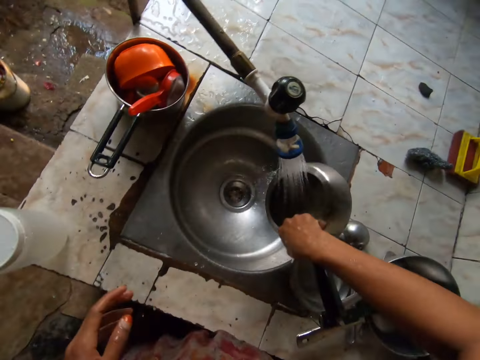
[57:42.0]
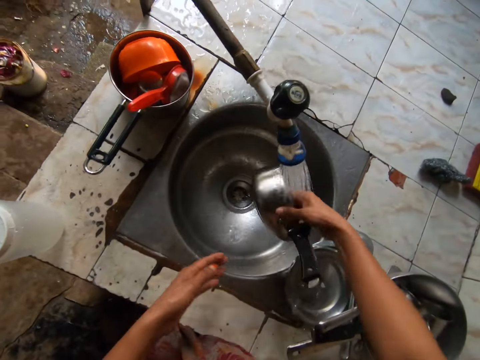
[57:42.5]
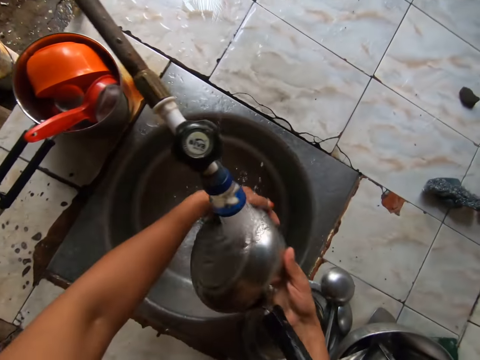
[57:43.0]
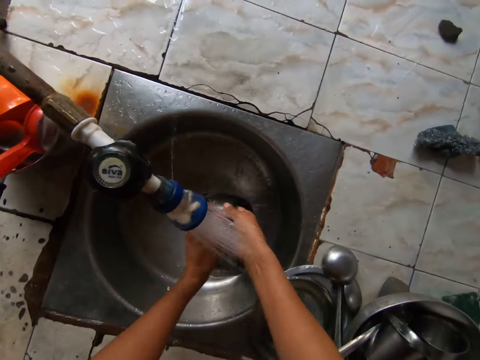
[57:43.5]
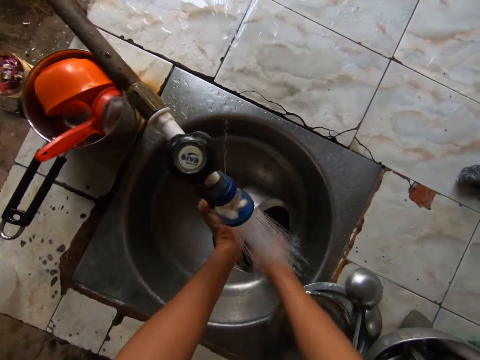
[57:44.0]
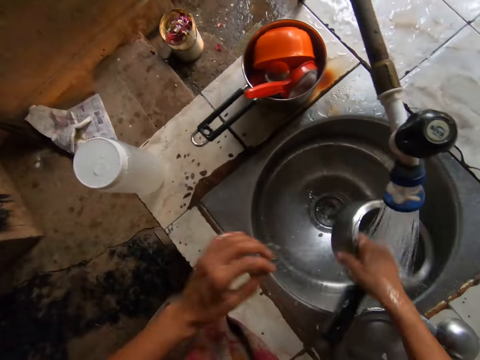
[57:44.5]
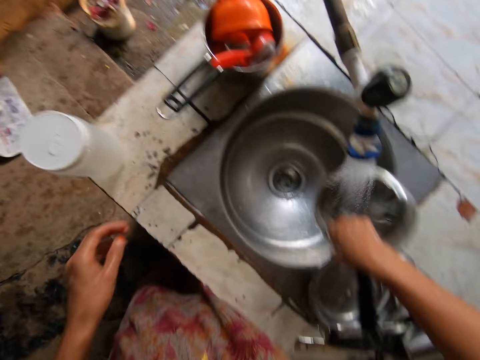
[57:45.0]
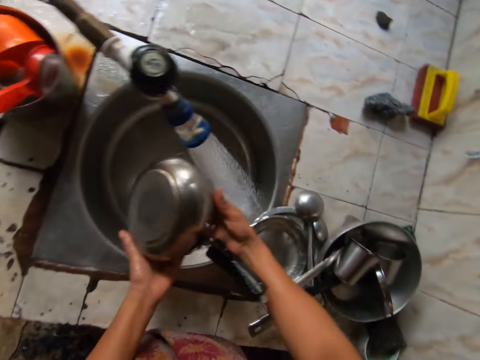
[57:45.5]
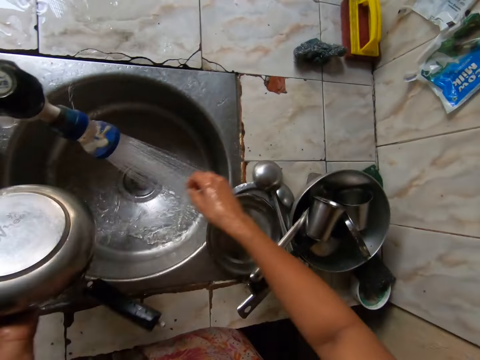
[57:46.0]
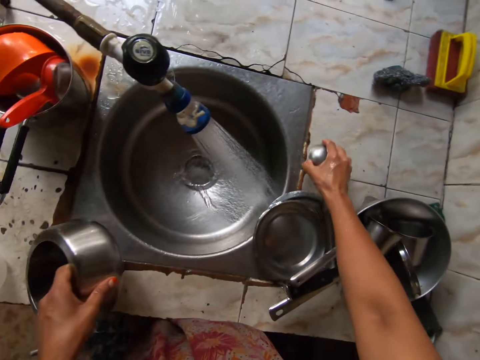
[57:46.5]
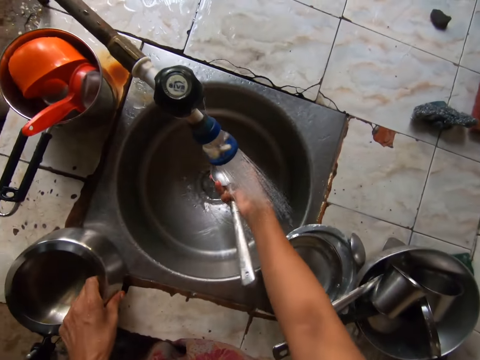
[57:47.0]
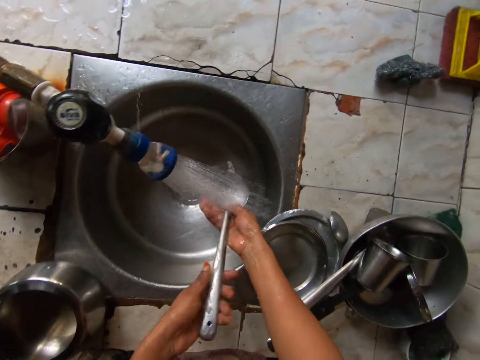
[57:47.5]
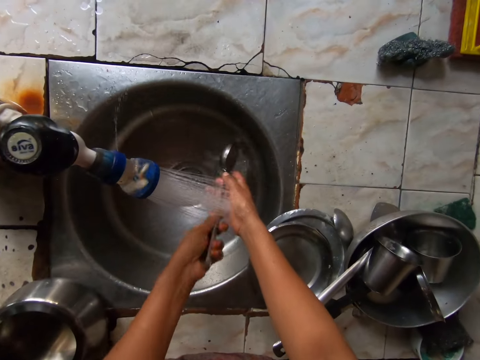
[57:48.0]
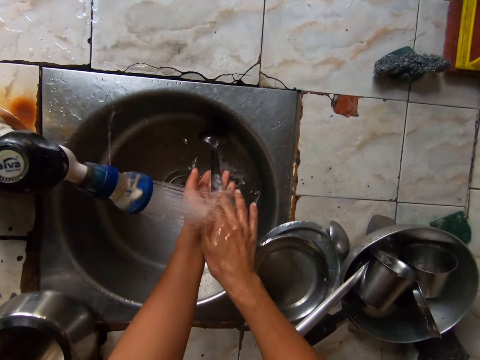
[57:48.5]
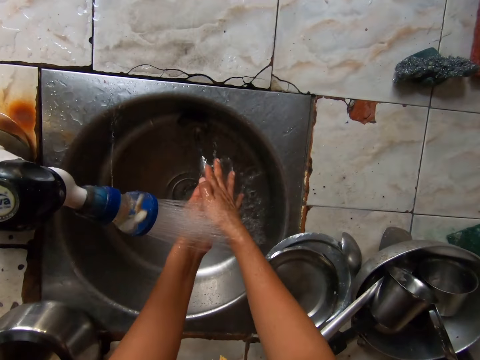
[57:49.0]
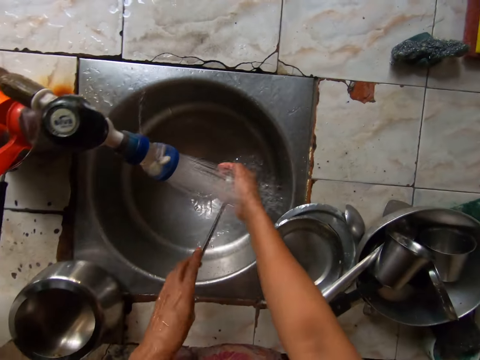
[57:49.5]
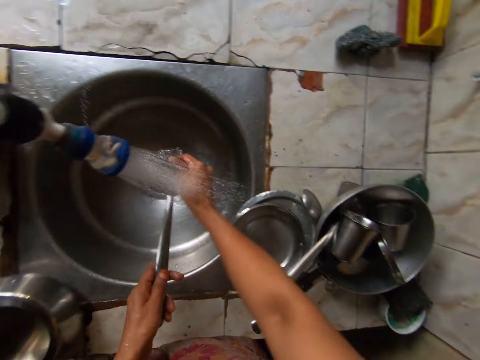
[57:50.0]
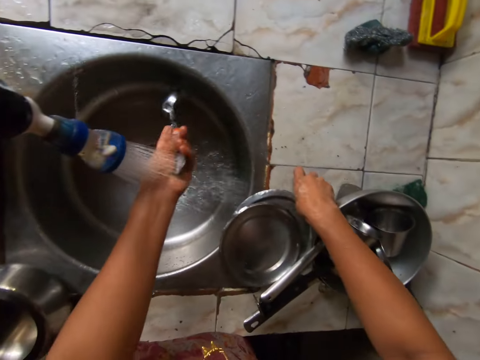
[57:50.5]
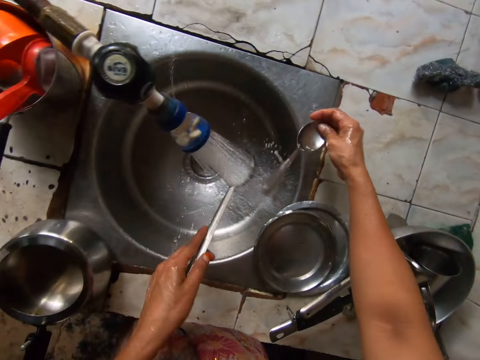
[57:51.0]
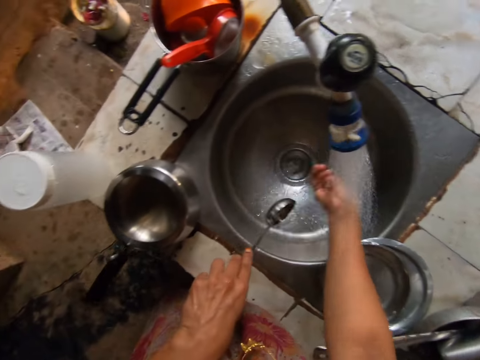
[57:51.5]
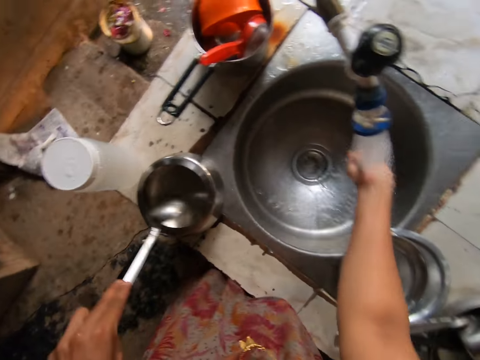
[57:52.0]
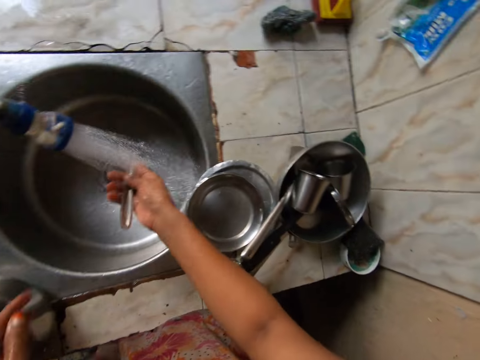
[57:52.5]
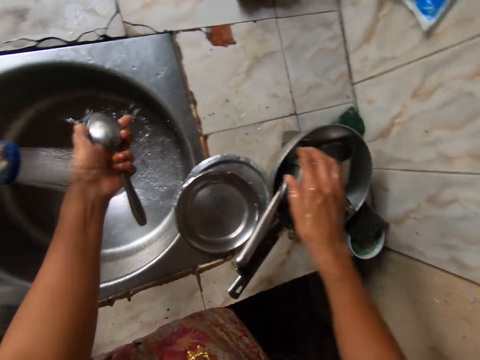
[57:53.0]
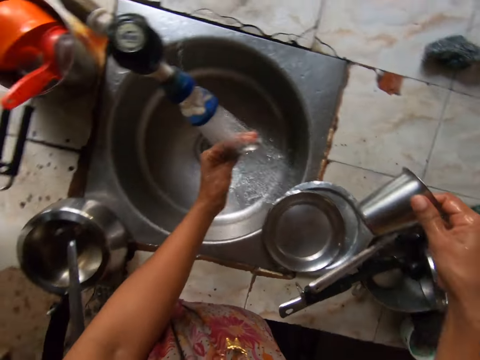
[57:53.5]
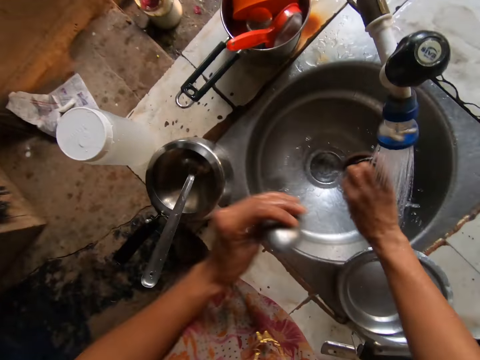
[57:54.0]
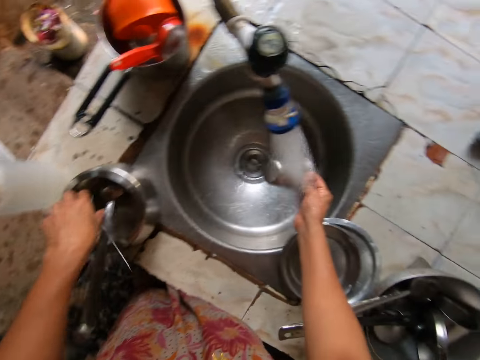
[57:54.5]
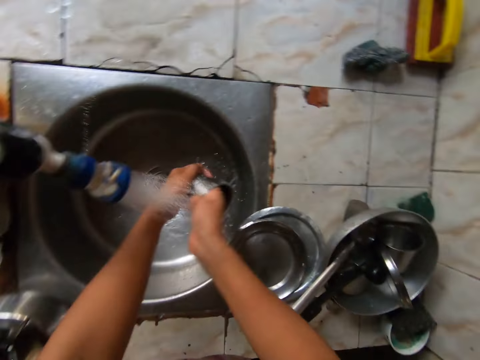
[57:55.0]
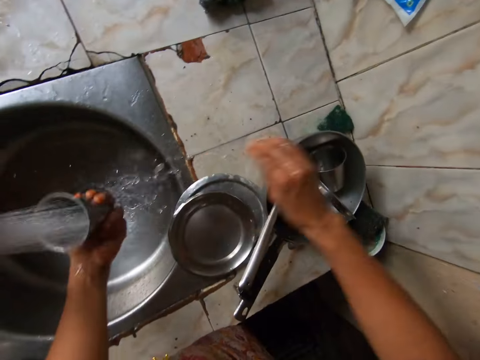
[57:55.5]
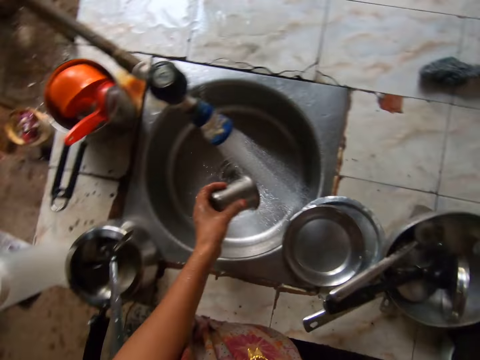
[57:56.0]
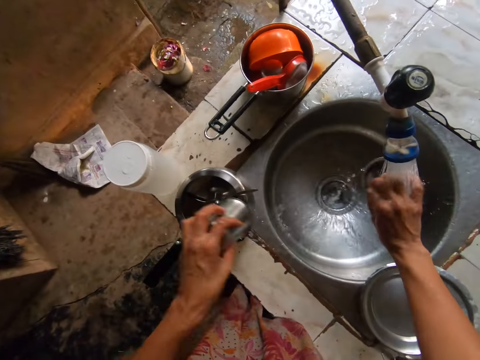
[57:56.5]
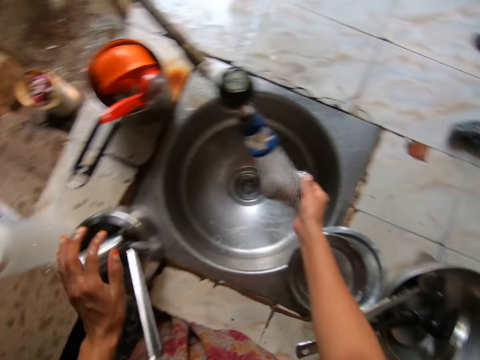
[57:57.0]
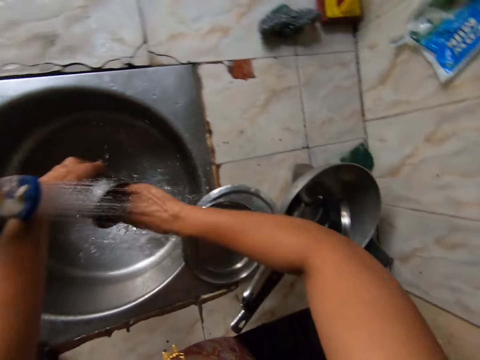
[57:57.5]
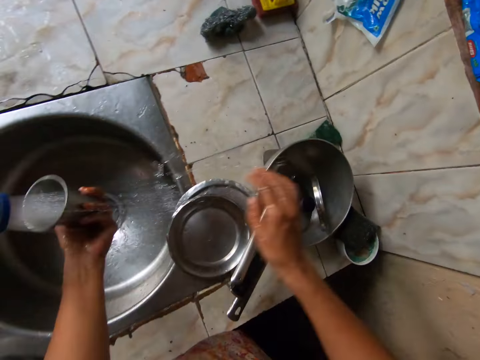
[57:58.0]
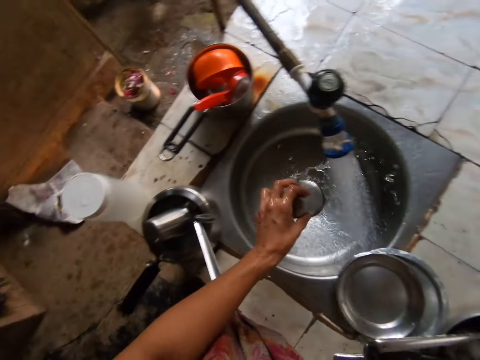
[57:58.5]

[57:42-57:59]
The camera wearer drops the pot in her left hand on the tiled table. She picks up the spoon from the tiled table with her right hand. She rinses the spoon in her hand under the sink tap with both hands. She picks up the spoon from the tiled table with her right hand. She rinses the spoon in her hand under the sink tap with both hands. She drops the spoon in her left hand in the pot on the tiled table. She picks up the cup from the pot on the tiled table. She drops the spoon in her left hand in the pot on the tiled table. She rinses the cup in her hand under the sink tap with both hands. She drops the spoon in her left hand in the pot on the tiled table. She rinses the cup in her hand under the sink tap with both hands.

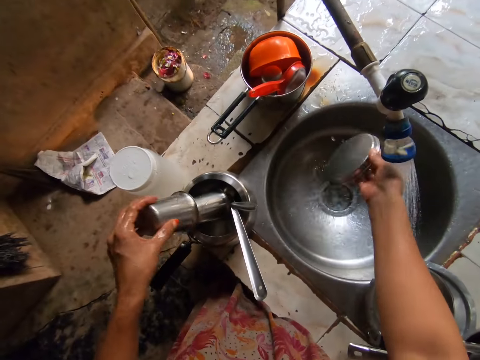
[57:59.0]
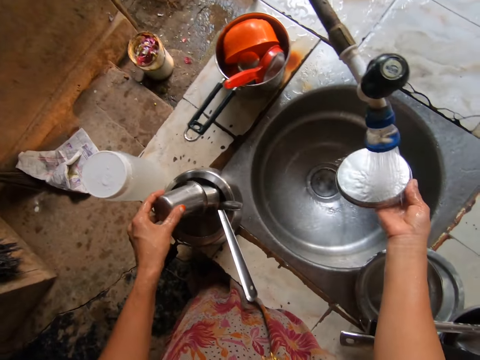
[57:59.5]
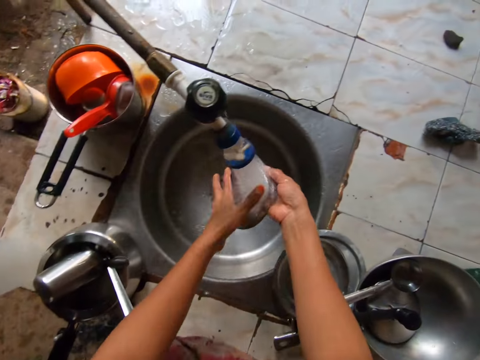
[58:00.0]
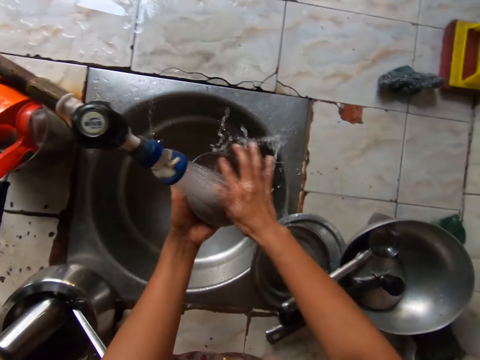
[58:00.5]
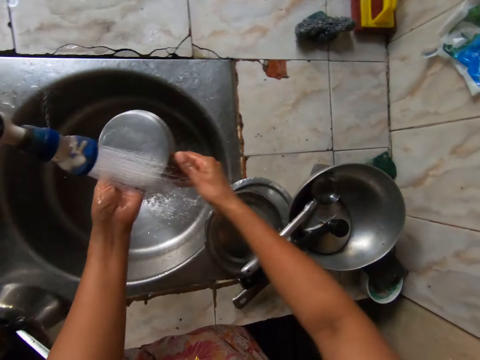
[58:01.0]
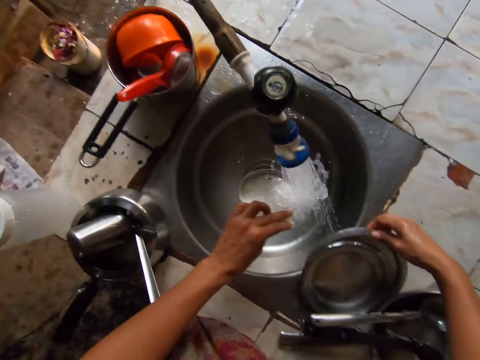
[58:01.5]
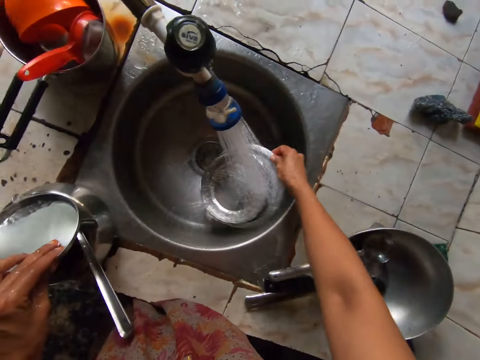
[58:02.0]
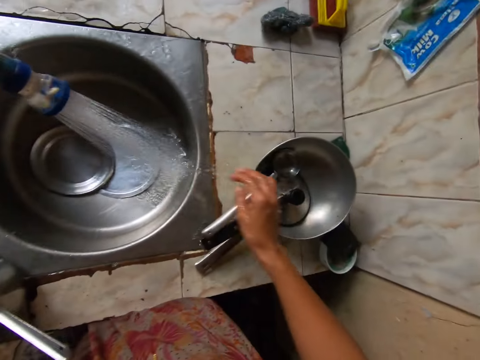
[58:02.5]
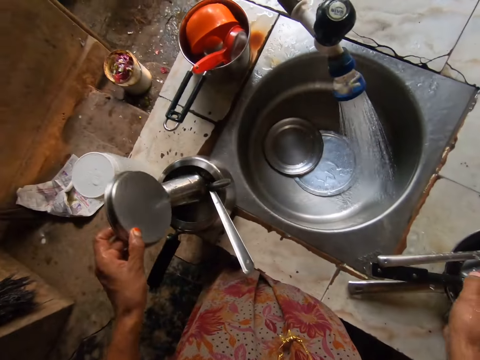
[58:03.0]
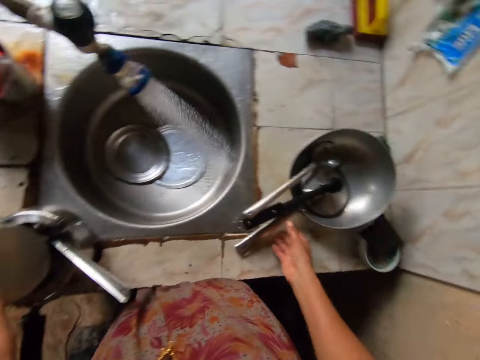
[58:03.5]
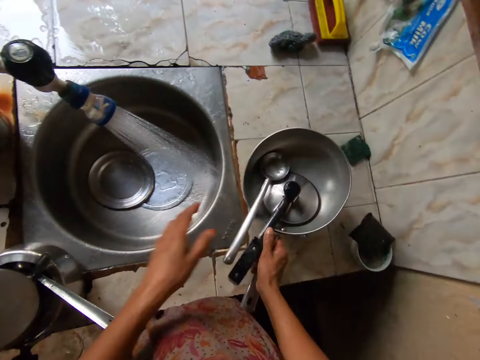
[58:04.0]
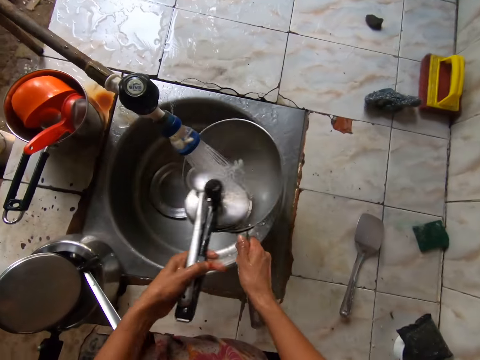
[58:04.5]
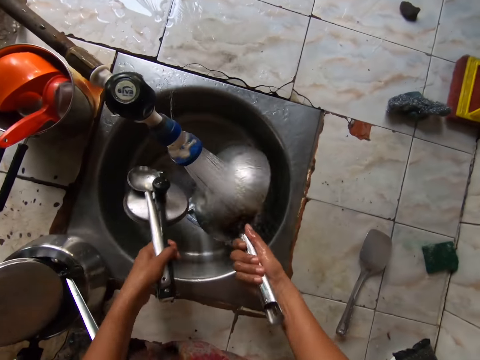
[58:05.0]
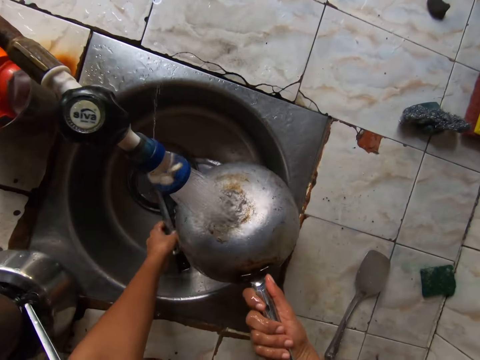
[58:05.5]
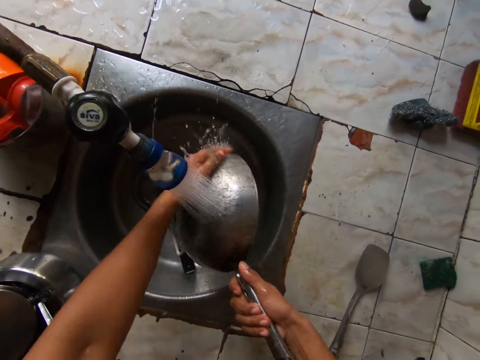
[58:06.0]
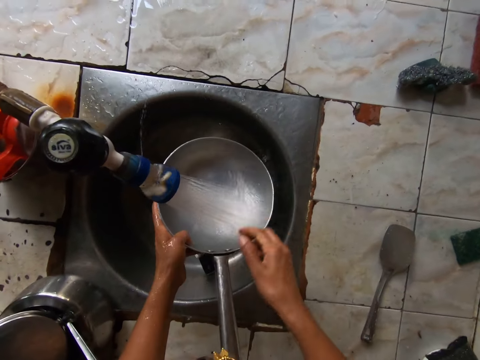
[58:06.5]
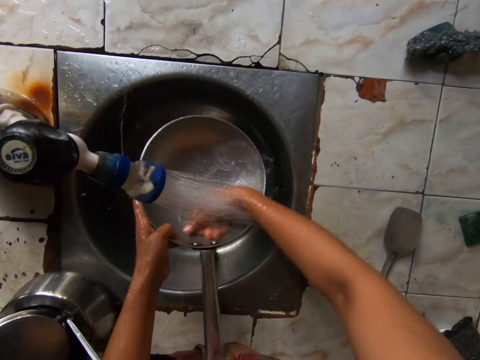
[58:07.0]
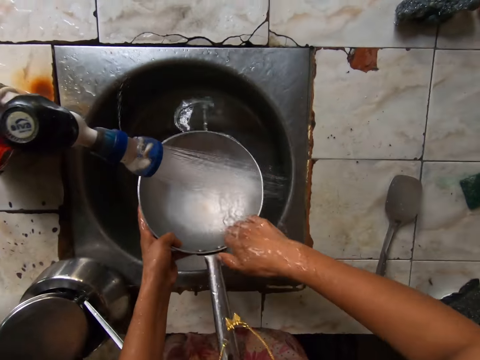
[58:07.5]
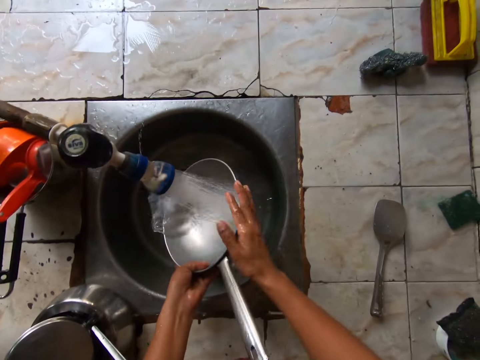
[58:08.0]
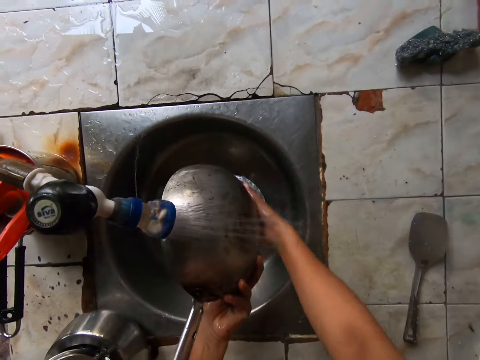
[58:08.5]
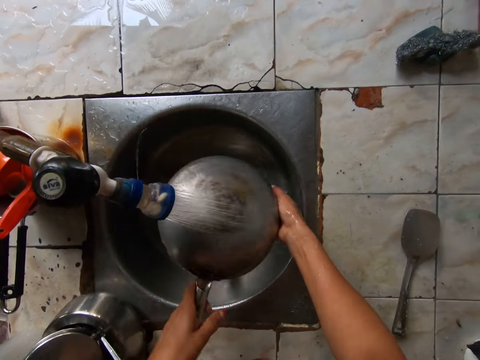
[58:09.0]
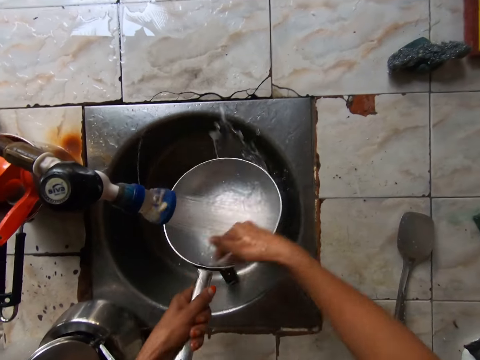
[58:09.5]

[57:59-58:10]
The camera wearer drops the cup in her left hand in the pot on the tiled table. She rinses the plate in her hand under the sink tap with both hands. She picks up the plate from the tiled table with her right hand. She drops the plate in her left hand in the pot on the tiled table. She drops the plate in her right hand in the sink on the tiled table. She drops the plate in her left hand in the pot on the tiled table. She picks up the frypan from the tiled table with her right hand. She picks up the kettle cover from the frypan in her right hand with her left hand. She picks up the spoon from the frypan in her right hand with her left hand. She drops the spoon in her left hand in the sink in the tiled table. She drops the kettle cover in her left hand in the sink in the tiled table. She rinses the frypan in her hand under the sink tap with both hands.
